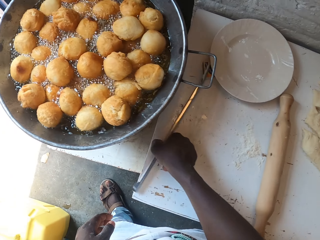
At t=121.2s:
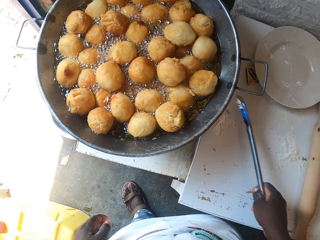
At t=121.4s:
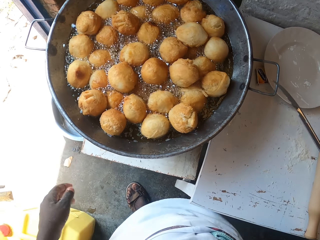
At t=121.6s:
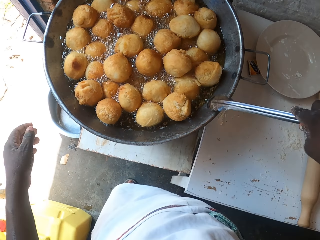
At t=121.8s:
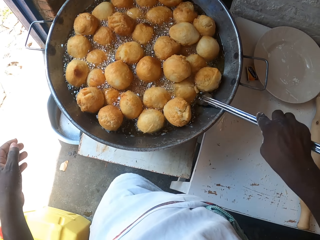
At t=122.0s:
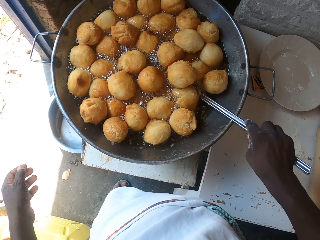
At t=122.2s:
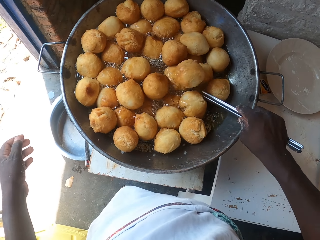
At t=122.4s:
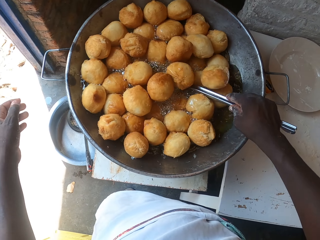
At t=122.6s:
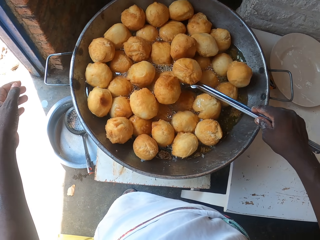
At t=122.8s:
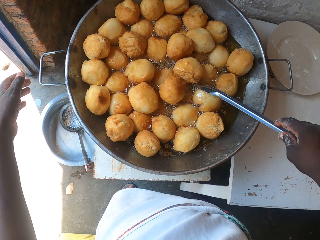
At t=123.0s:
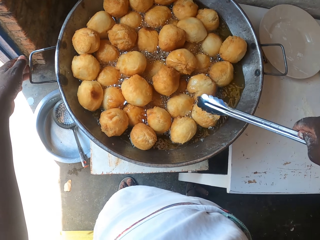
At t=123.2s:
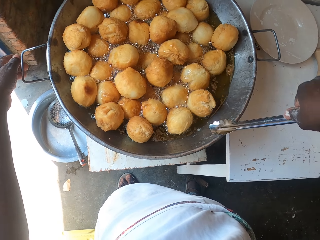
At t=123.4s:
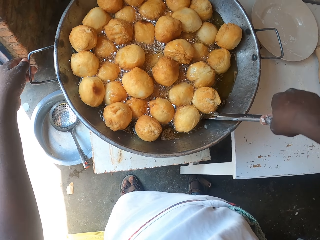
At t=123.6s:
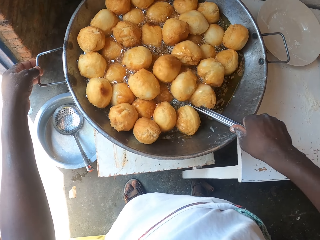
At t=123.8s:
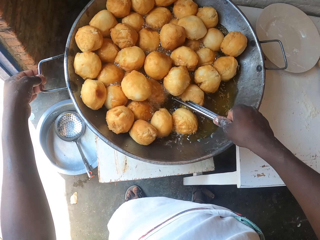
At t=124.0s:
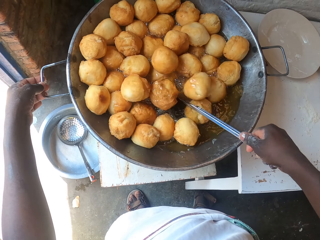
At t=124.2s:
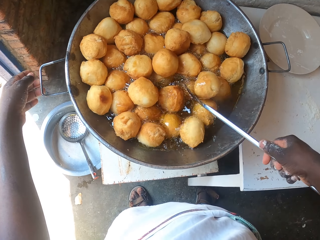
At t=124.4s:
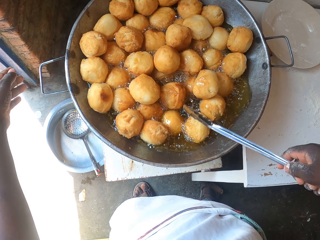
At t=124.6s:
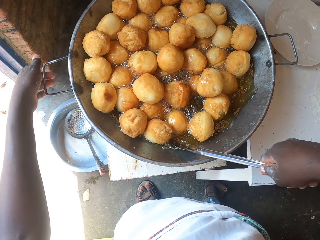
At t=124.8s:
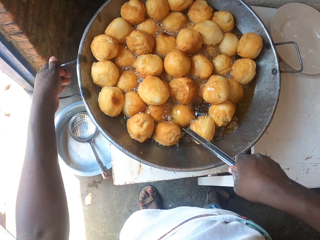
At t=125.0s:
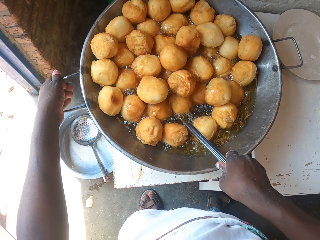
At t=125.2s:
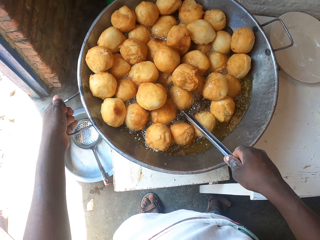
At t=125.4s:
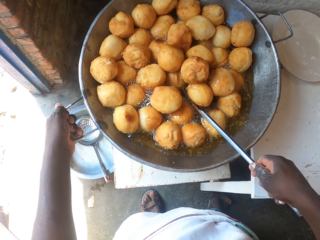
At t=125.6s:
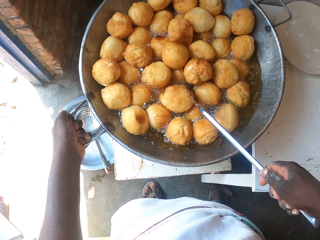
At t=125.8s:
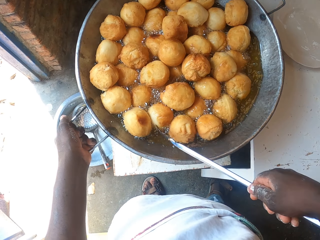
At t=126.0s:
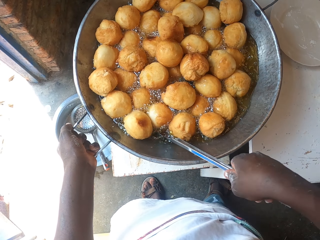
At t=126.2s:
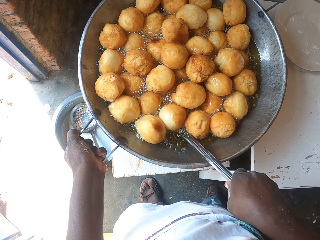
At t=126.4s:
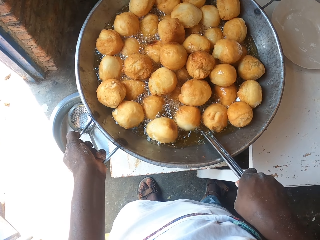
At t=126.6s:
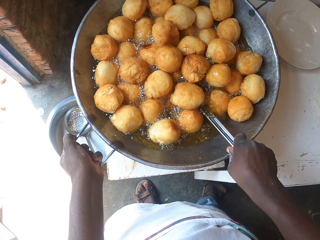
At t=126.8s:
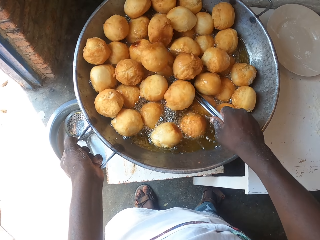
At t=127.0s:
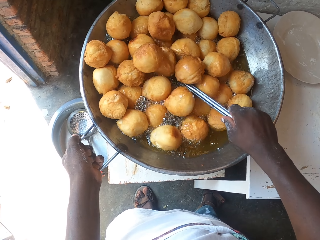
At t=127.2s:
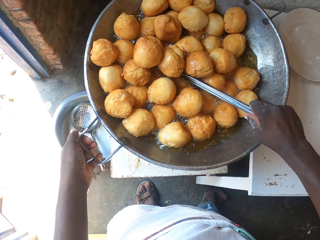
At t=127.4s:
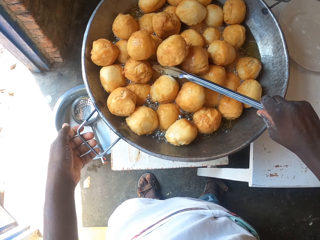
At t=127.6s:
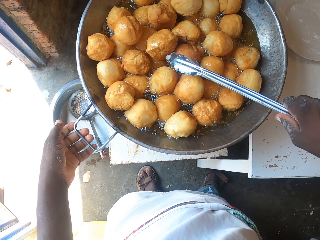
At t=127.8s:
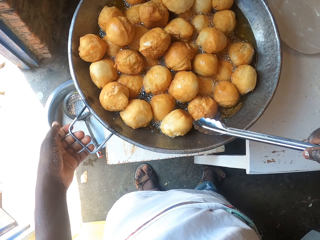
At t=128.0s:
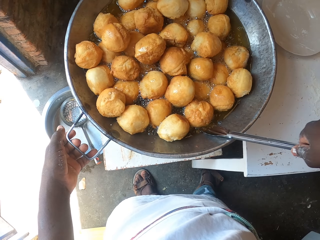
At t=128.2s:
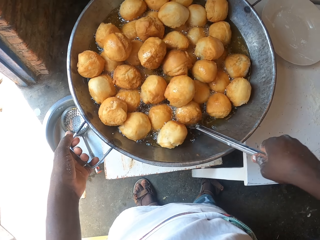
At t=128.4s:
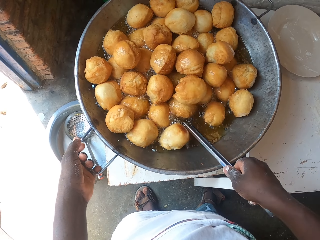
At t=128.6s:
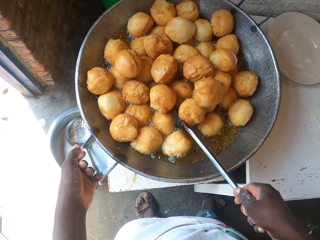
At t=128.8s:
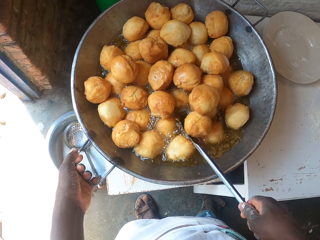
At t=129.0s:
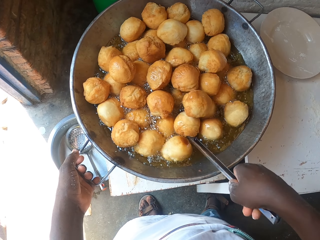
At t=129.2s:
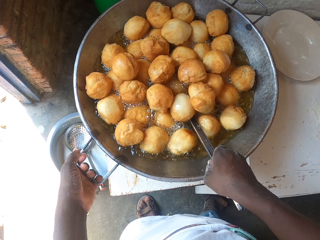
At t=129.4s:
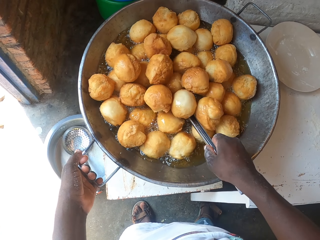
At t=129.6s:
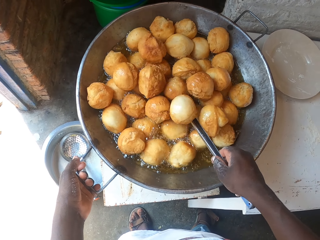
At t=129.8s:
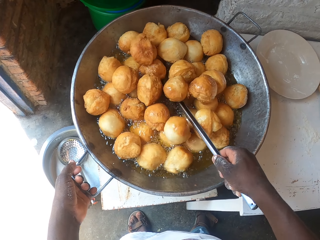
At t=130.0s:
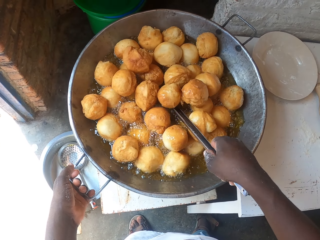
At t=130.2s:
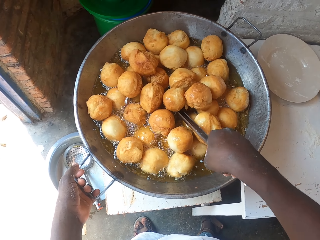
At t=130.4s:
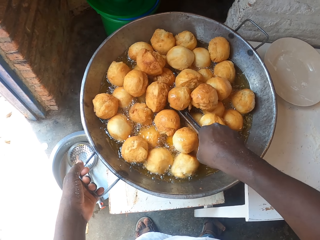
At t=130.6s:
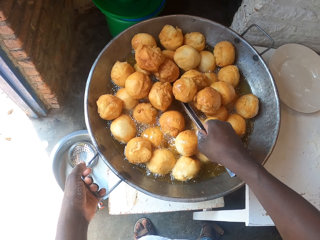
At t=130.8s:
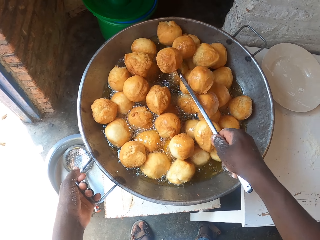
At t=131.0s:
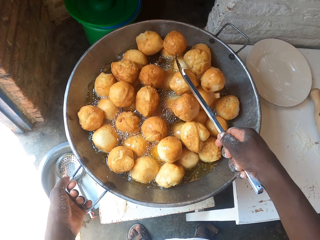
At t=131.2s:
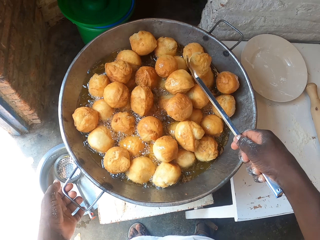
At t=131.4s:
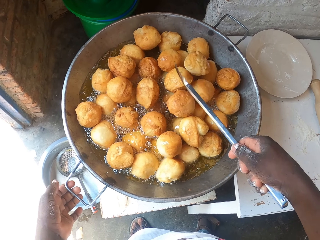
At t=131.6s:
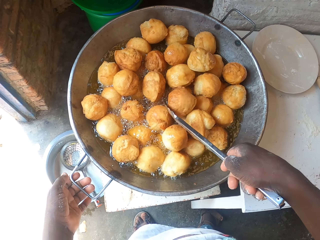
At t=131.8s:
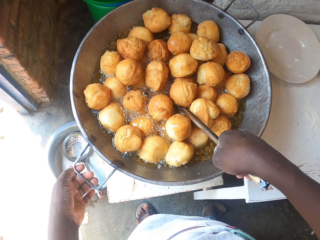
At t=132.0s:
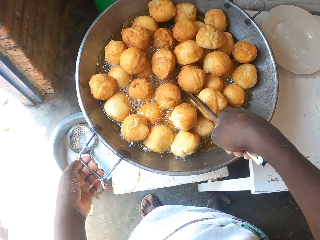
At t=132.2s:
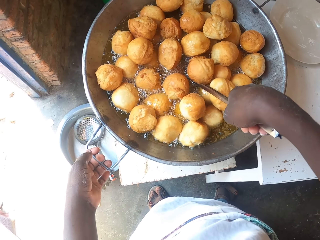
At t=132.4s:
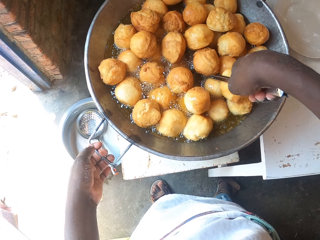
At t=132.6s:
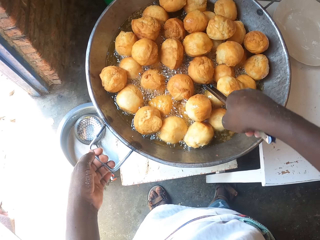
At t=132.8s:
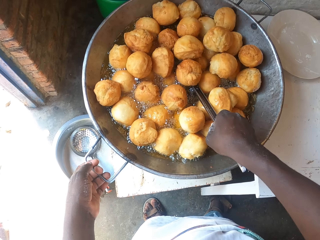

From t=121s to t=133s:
The camera wearer picks up the cooking spoon or tong. They stir the fried pouch or sweet dumplings with the tong. They hold the cooking pot. They turn the pot. They stir the sweet dumplings.

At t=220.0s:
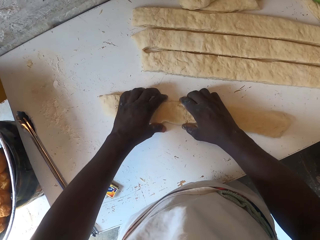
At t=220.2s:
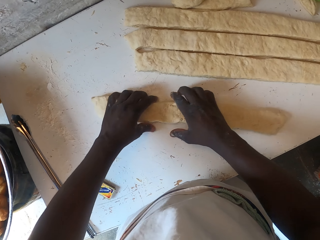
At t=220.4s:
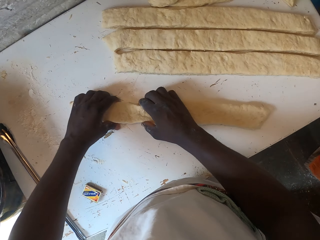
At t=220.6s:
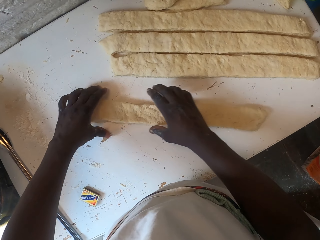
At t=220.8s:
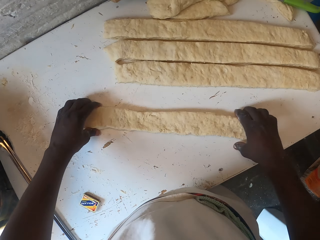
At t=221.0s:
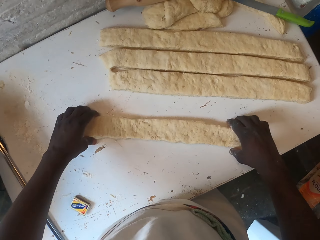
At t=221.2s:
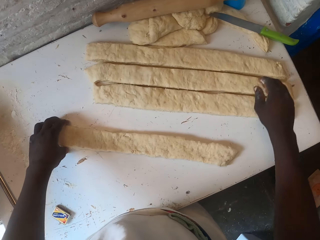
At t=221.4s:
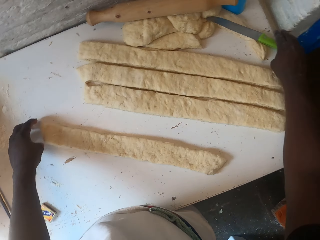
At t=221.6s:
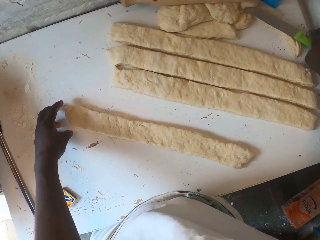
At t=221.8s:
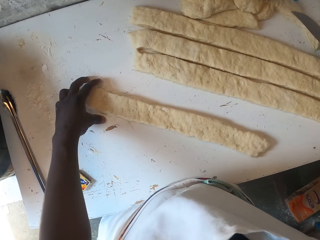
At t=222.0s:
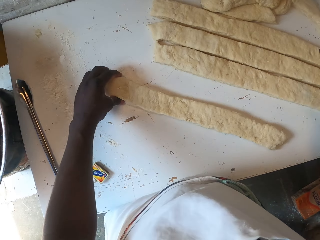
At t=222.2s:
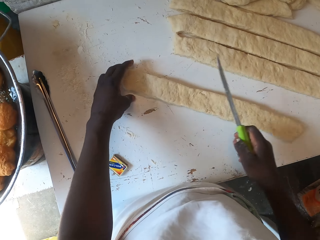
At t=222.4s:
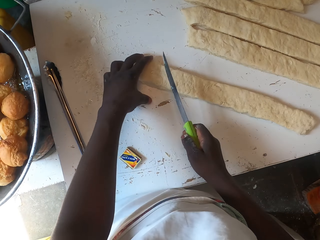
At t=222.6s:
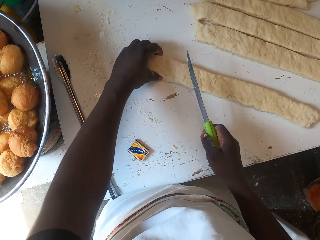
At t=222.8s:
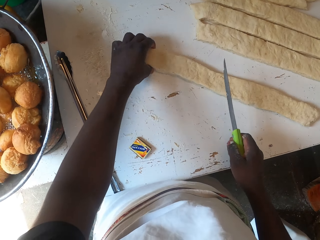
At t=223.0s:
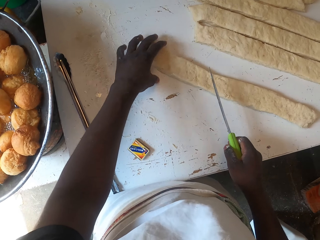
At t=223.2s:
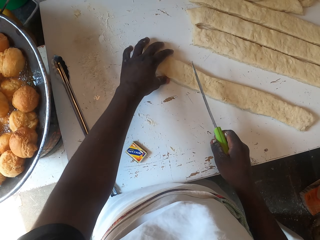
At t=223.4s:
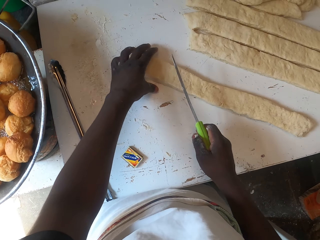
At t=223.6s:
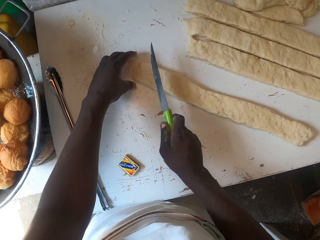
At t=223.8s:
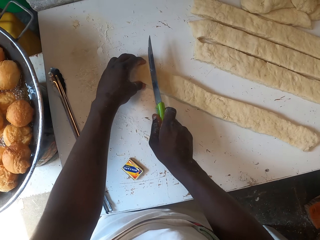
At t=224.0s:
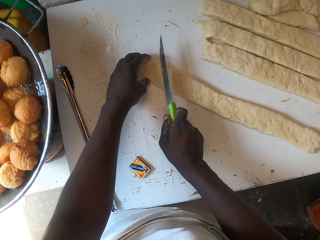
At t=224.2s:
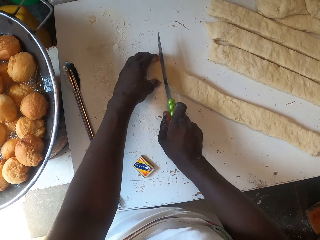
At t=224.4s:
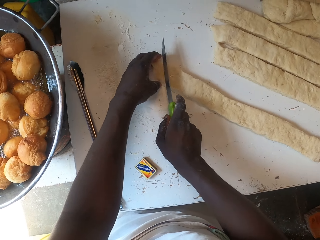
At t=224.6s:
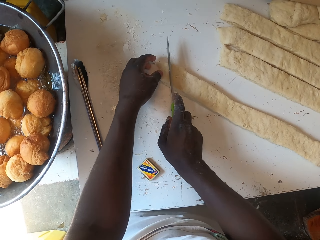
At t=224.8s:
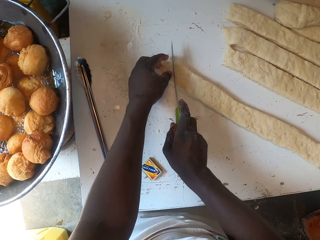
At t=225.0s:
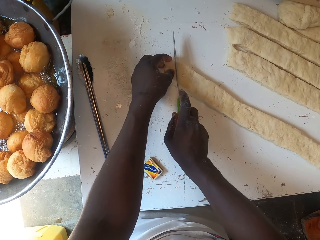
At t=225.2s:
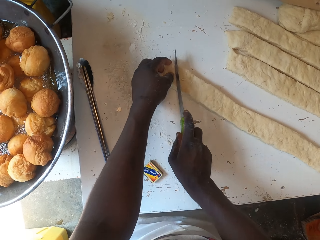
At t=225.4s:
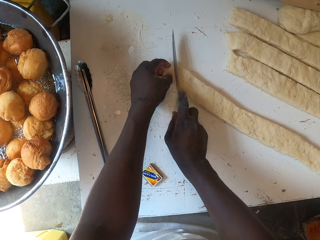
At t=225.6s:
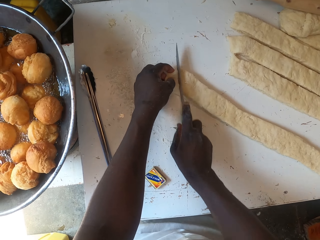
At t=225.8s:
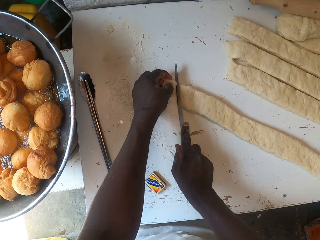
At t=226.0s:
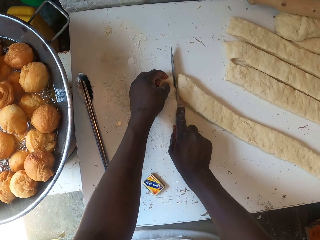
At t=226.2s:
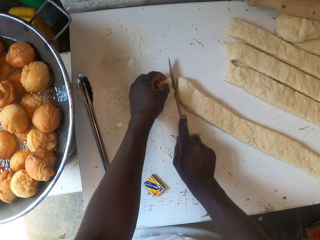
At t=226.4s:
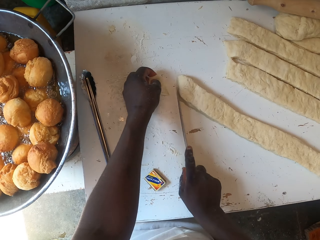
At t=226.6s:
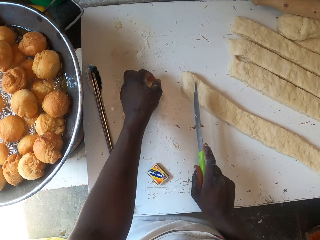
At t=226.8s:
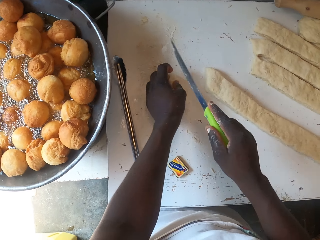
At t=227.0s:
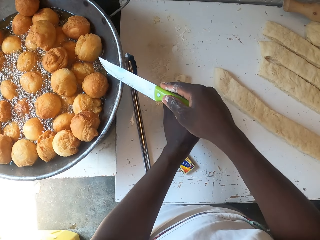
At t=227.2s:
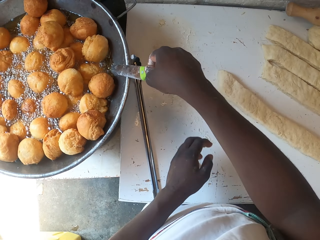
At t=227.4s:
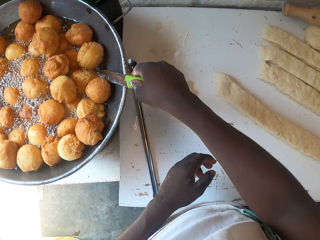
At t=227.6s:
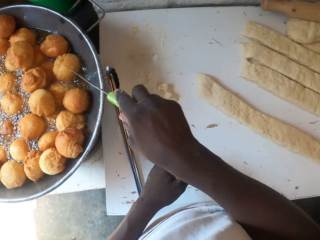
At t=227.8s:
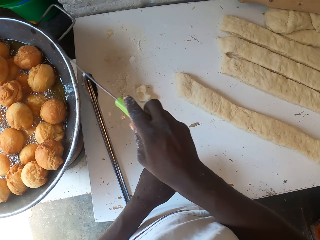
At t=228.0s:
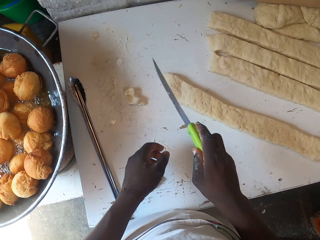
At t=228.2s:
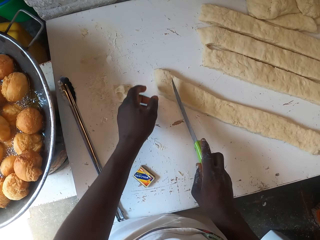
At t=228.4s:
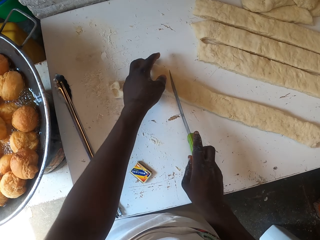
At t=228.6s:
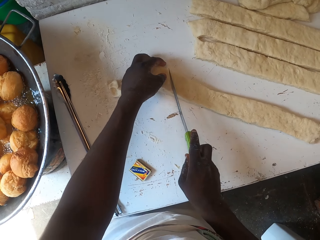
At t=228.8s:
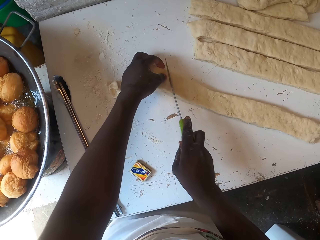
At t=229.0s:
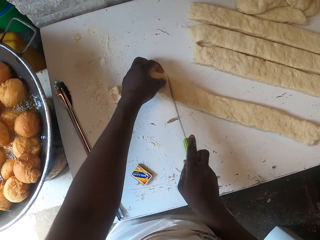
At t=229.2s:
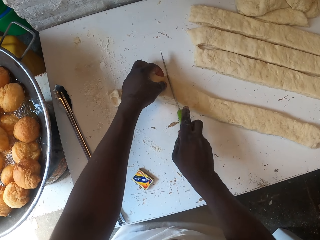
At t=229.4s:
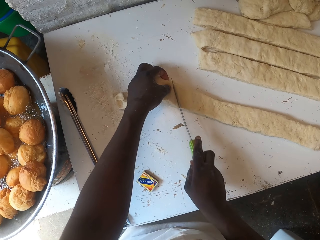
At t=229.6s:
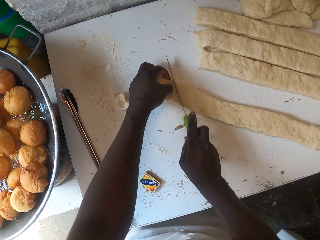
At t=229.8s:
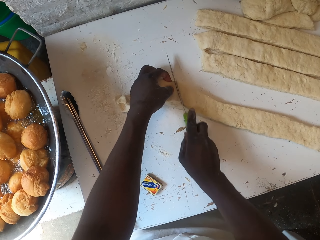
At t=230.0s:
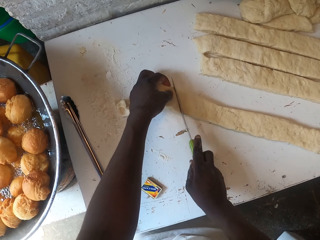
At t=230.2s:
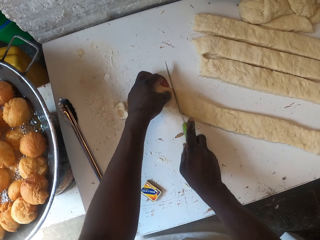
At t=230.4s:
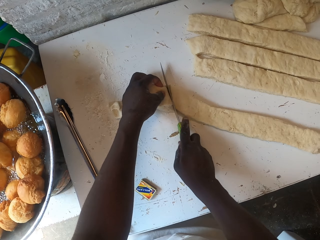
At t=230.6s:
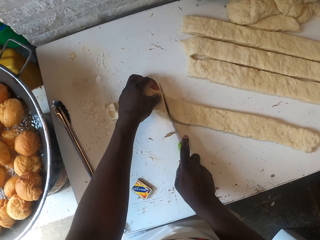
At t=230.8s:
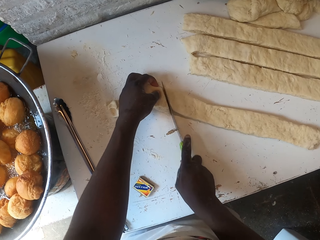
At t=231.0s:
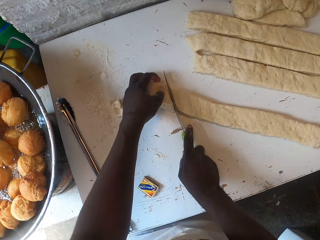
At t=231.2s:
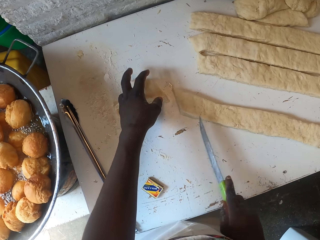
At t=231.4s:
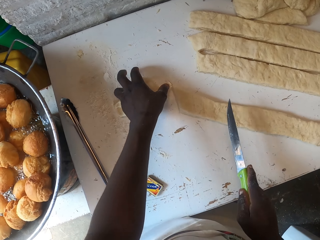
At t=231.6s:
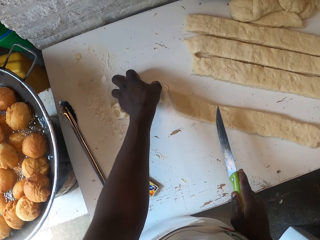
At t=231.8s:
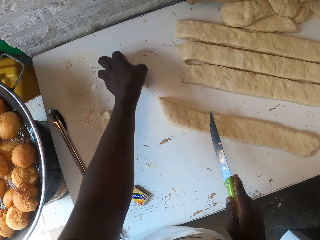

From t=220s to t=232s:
The camera wearer picks up a knife. They cut the dough. They pull the dough. They cut the dough with the knife. They dip the knife in the oil. They drop the knife in the frying pan. They cut the dough with the knife.
